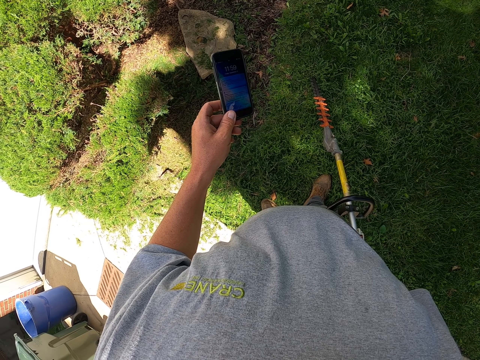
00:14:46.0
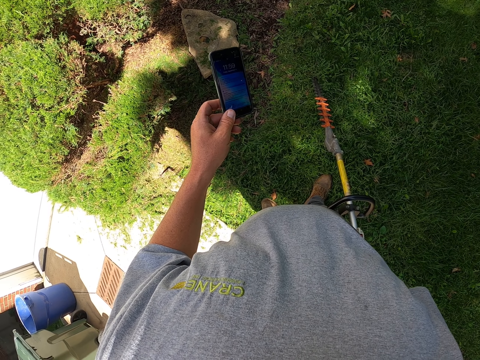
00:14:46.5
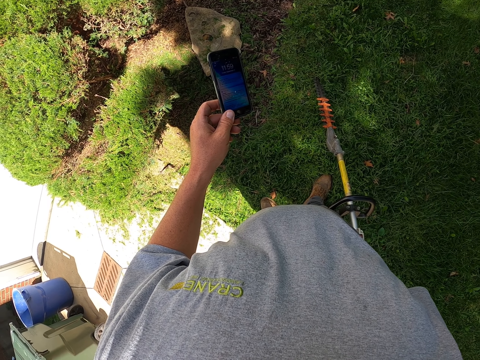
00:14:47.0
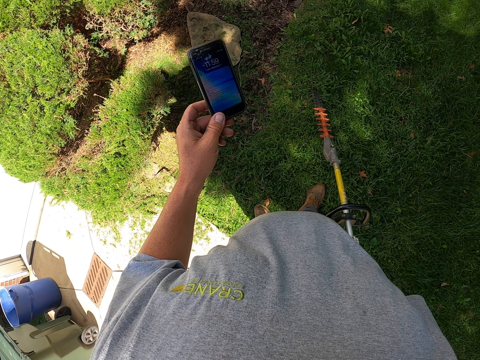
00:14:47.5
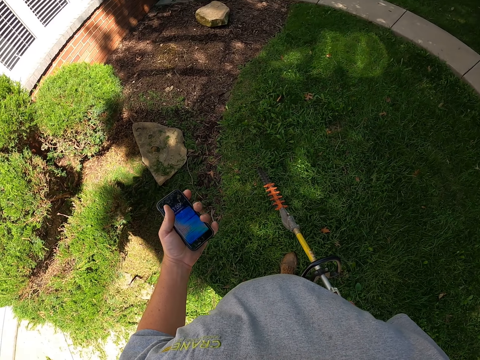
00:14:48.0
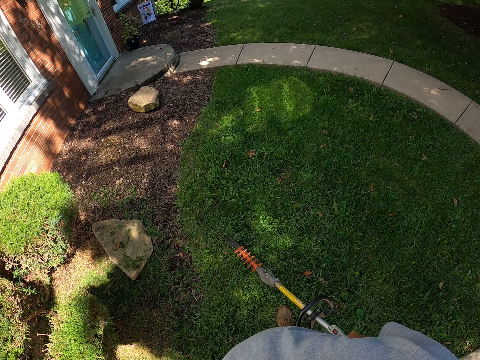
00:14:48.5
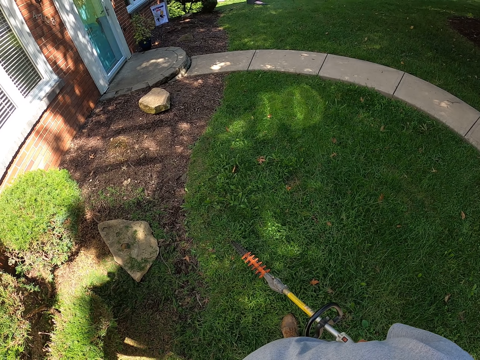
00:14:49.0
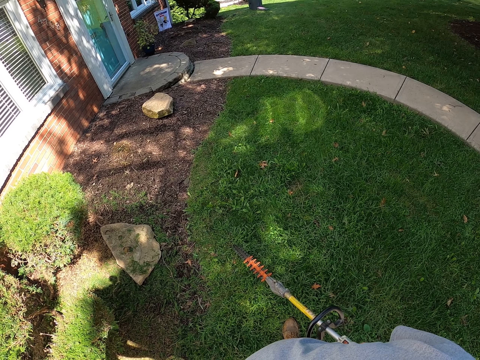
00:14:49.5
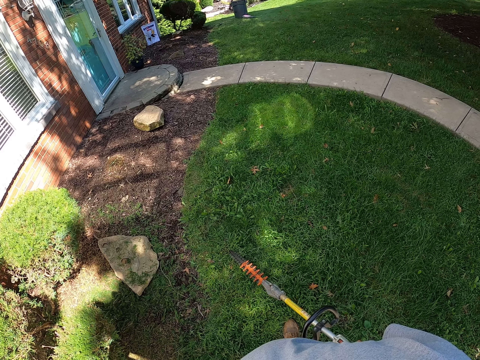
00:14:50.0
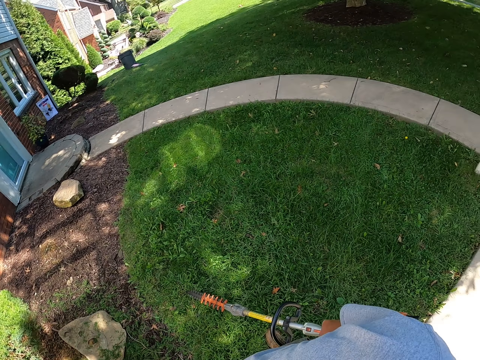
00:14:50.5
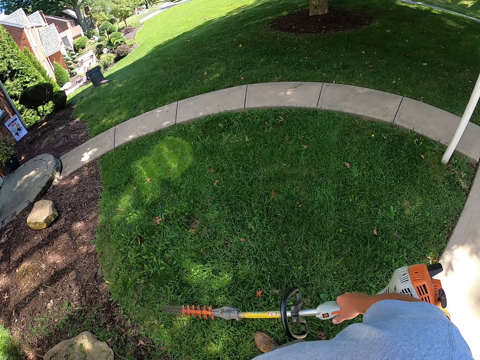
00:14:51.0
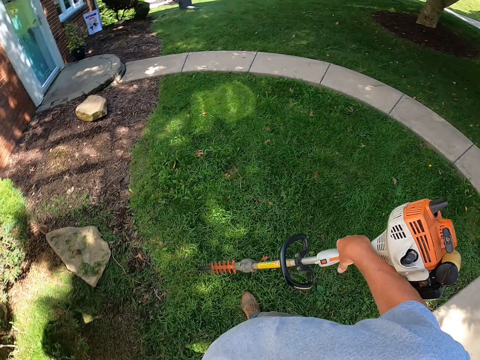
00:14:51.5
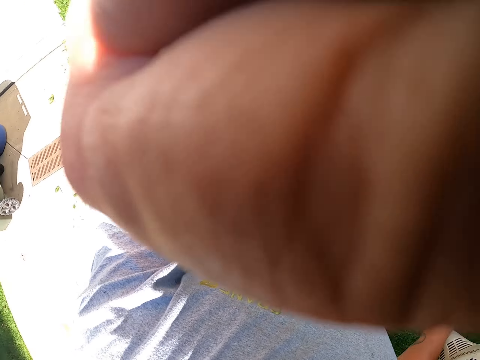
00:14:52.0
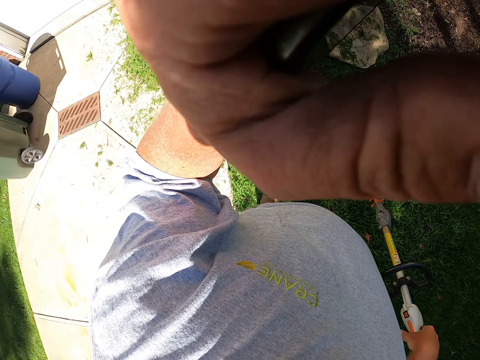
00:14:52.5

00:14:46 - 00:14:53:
The camera wearer throws up the phone. They hold the phone. They look around. They are putting the phone in the pocket. They move the hedge trimmer on the ground. They fix the camera.
